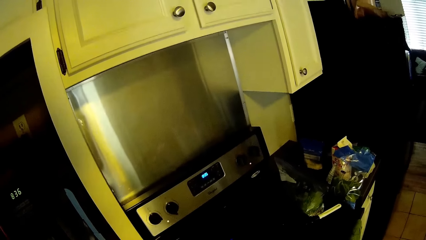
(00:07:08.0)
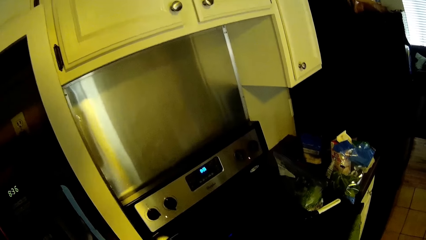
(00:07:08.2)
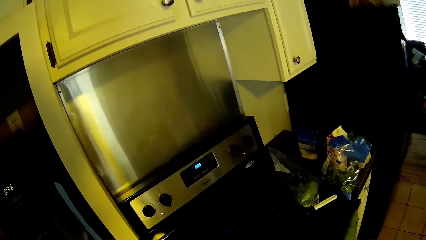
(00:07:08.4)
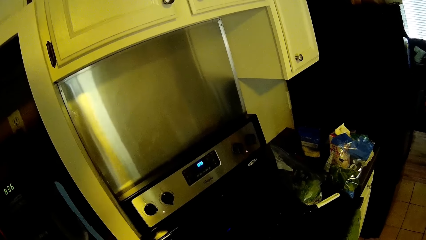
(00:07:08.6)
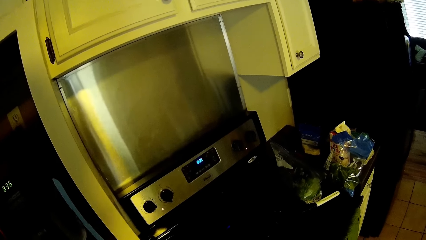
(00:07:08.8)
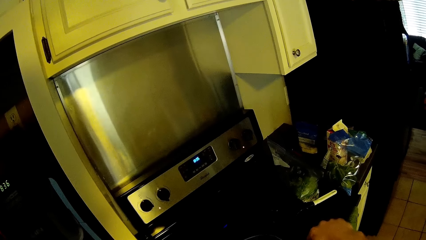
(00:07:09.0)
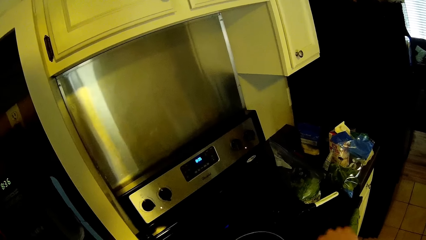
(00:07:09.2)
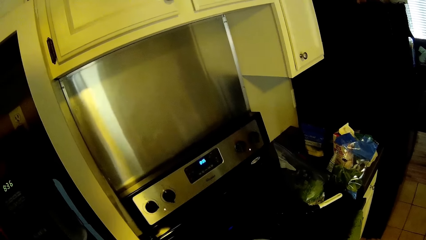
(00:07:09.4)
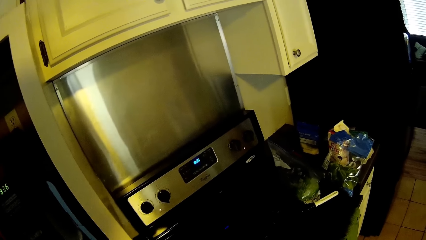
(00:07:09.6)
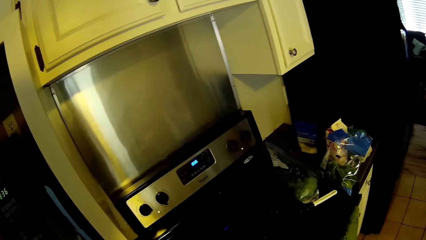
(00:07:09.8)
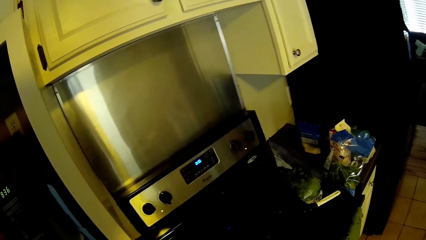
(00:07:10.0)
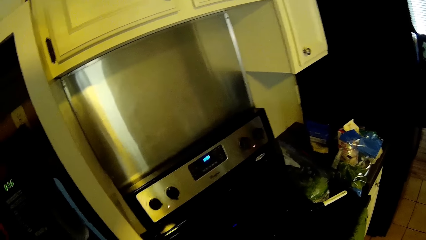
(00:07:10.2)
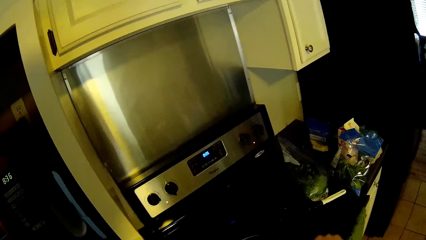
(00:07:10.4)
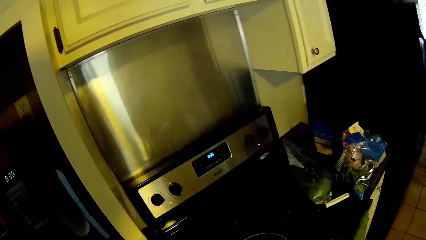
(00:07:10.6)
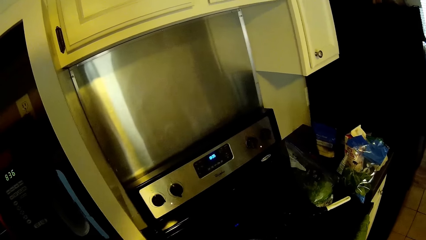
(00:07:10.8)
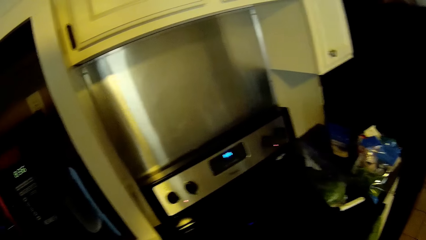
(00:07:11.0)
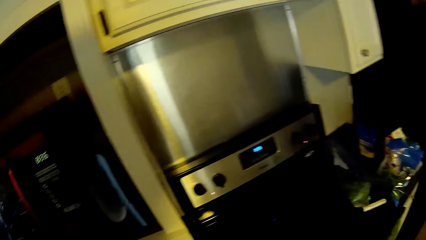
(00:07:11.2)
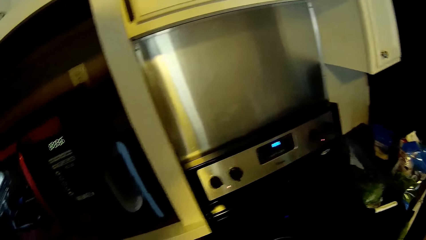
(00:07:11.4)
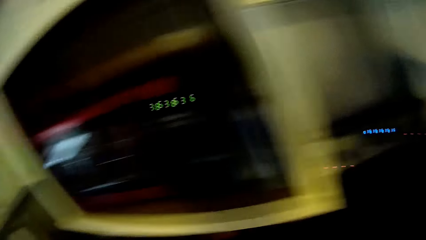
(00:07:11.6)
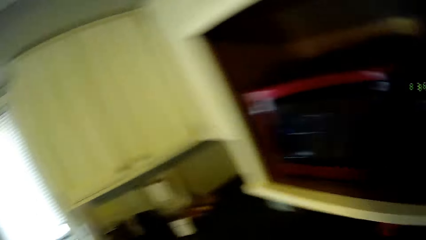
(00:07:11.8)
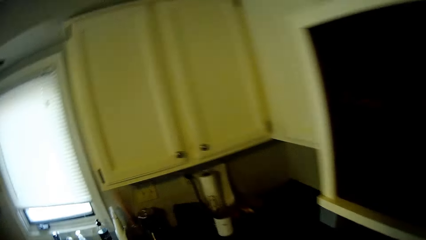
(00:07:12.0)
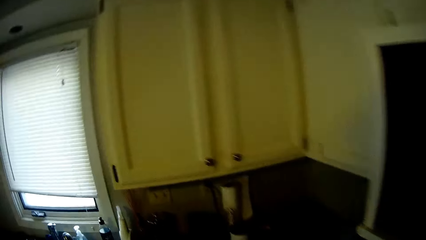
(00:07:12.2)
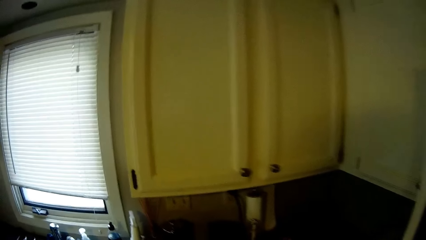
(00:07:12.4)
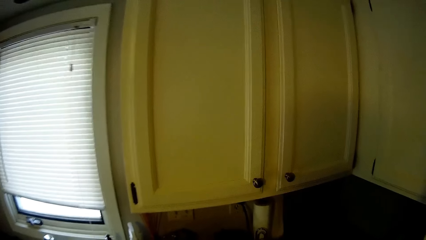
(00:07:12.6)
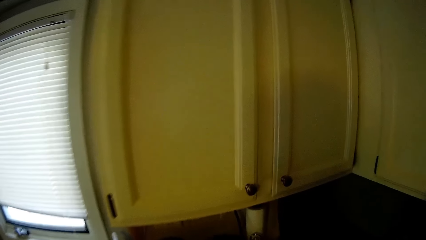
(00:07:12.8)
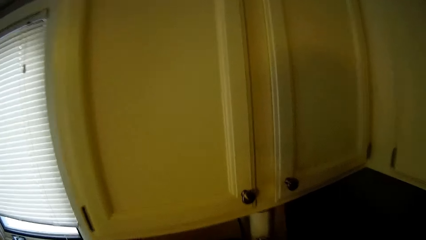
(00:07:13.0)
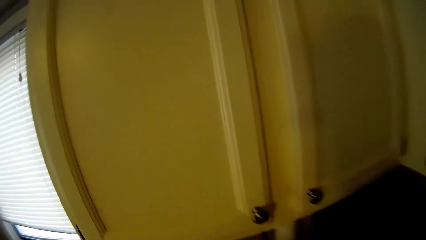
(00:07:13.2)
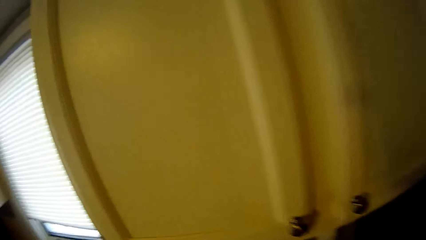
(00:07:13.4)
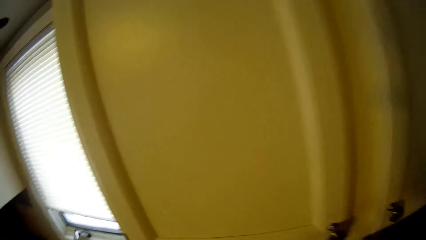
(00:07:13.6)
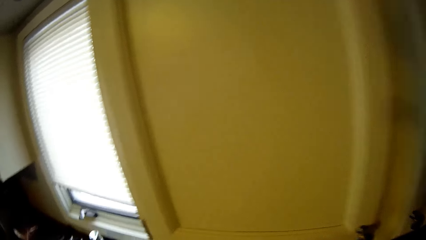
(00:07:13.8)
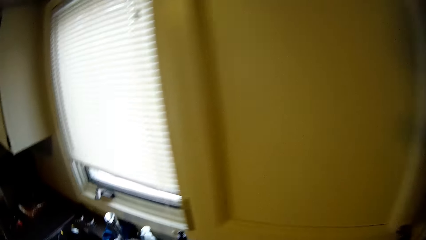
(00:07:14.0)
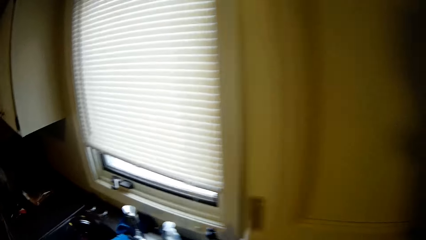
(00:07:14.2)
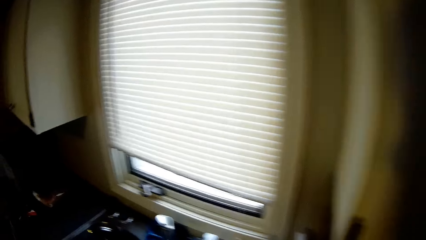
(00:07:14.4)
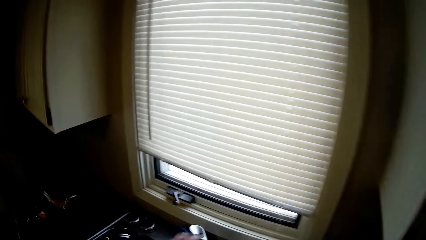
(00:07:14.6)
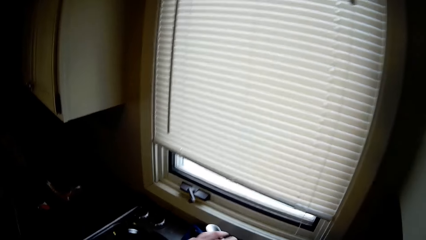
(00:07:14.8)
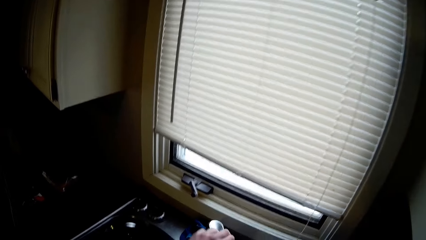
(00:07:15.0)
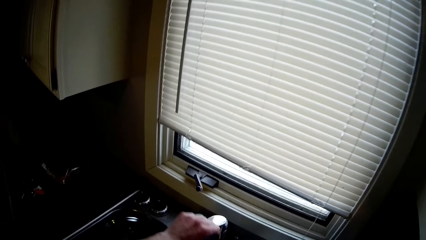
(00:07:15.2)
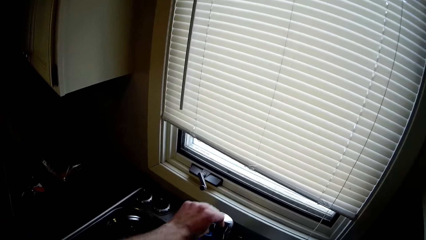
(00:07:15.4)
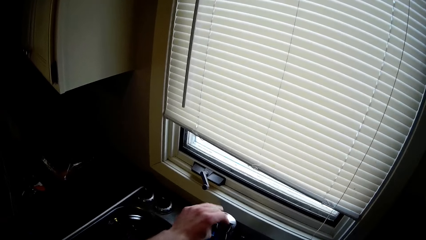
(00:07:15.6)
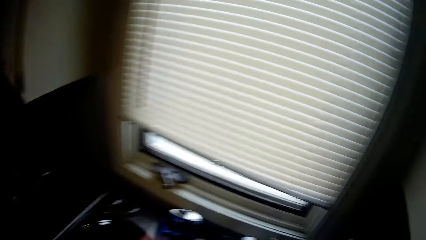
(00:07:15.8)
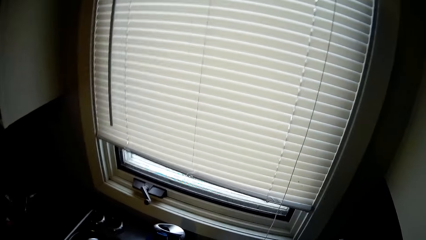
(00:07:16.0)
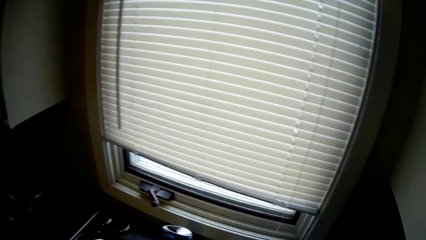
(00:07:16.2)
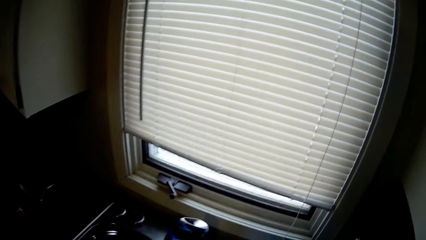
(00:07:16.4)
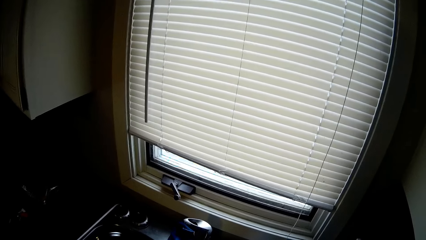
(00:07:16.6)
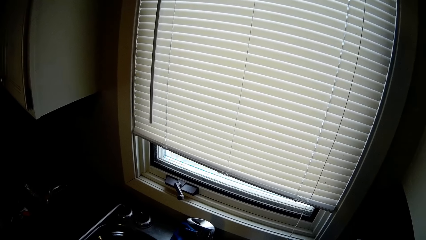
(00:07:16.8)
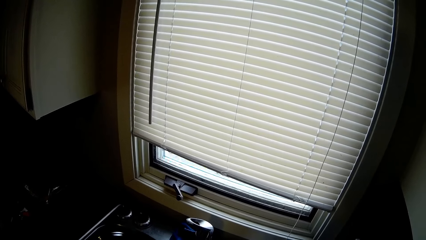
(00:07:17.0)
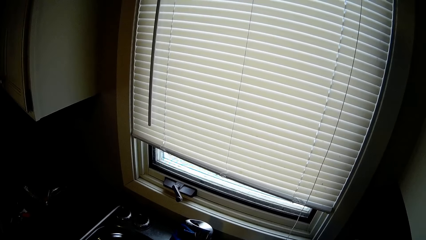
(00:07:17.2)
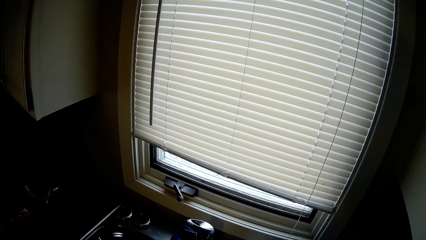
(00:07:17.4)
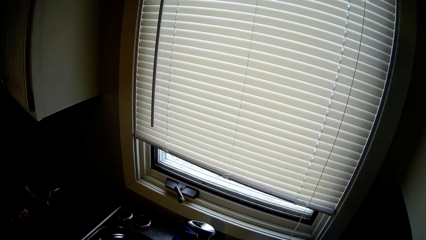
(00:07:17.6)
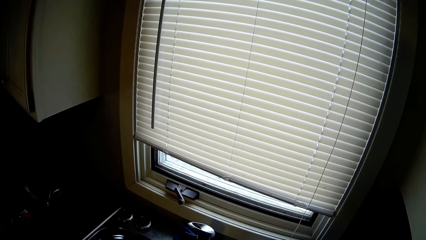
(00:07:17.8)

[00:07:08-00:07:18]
The camera wearer stands in front of the cooker. He walks along the countertop to the sink. He turns on the sink faucet knob with his right hand. He washes something in the sink.

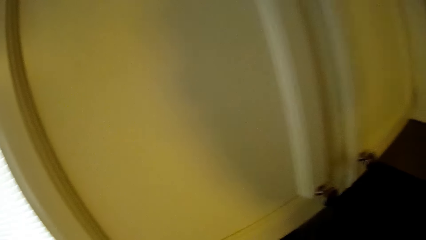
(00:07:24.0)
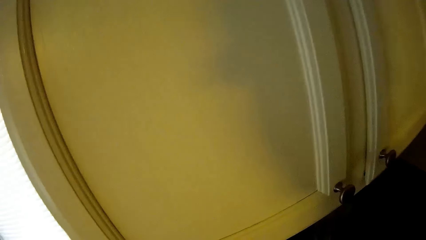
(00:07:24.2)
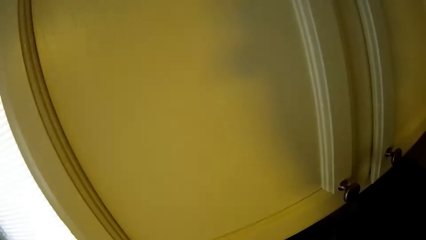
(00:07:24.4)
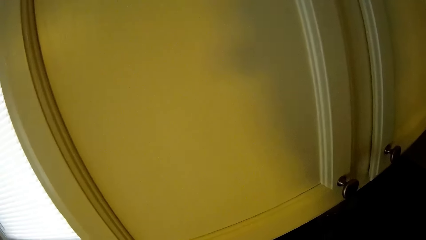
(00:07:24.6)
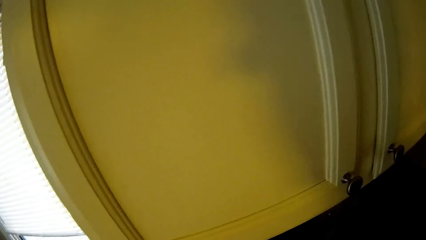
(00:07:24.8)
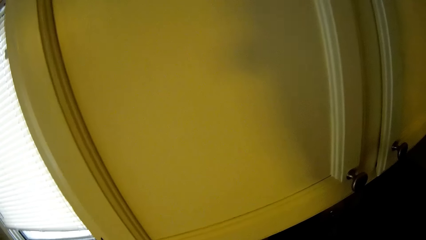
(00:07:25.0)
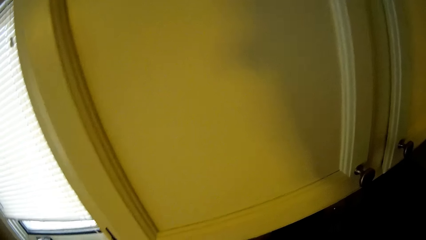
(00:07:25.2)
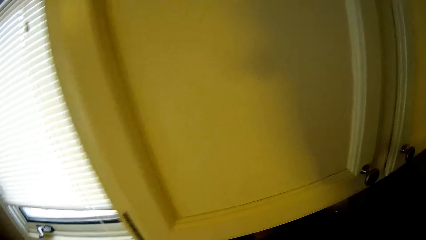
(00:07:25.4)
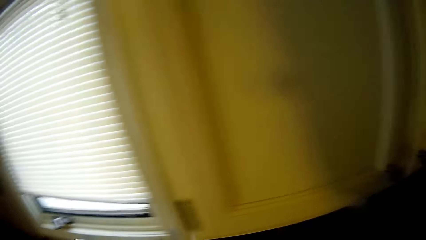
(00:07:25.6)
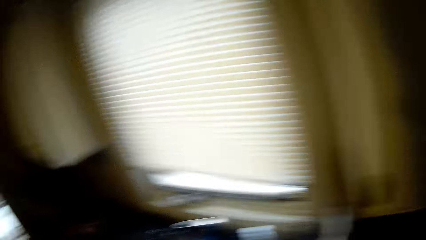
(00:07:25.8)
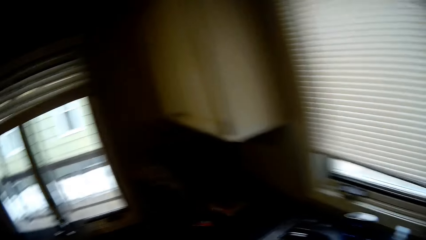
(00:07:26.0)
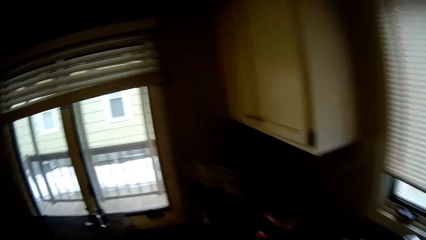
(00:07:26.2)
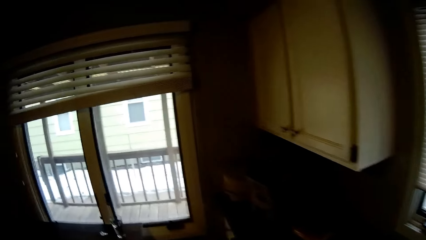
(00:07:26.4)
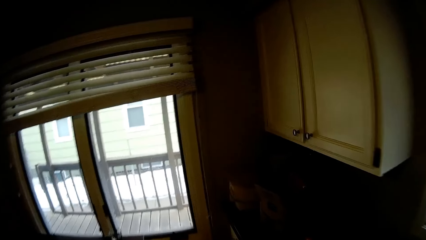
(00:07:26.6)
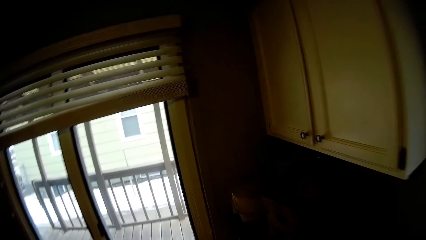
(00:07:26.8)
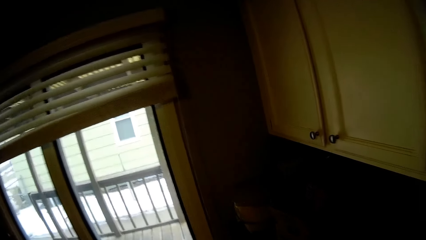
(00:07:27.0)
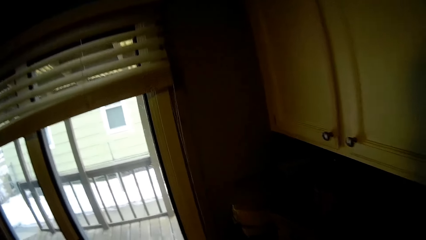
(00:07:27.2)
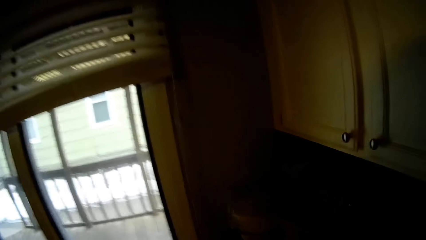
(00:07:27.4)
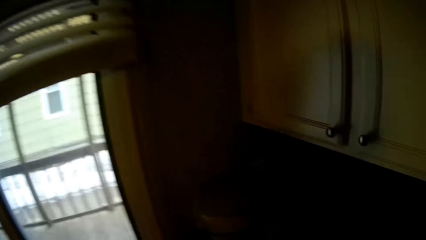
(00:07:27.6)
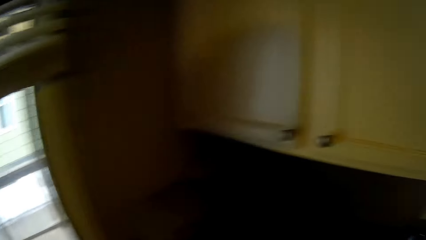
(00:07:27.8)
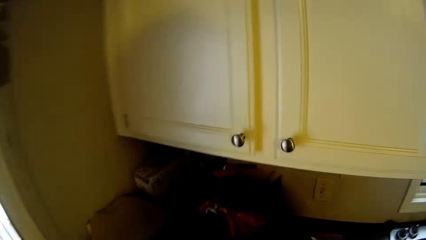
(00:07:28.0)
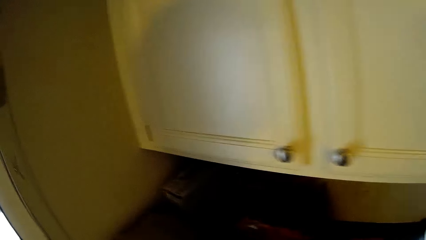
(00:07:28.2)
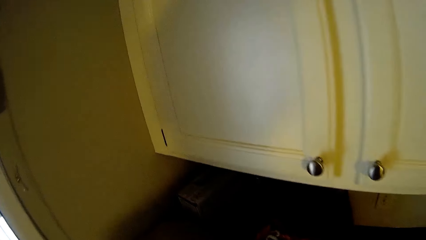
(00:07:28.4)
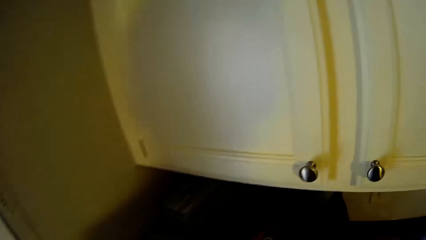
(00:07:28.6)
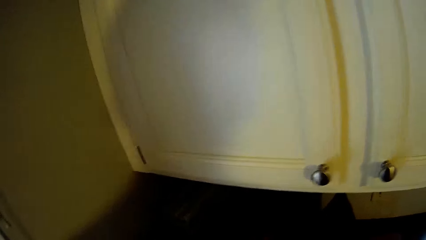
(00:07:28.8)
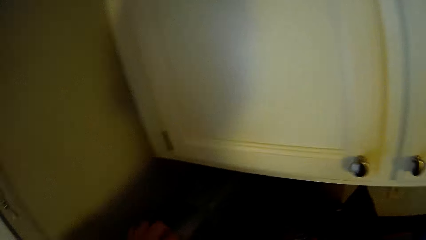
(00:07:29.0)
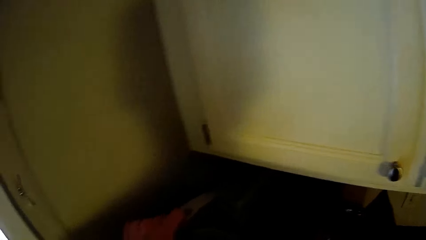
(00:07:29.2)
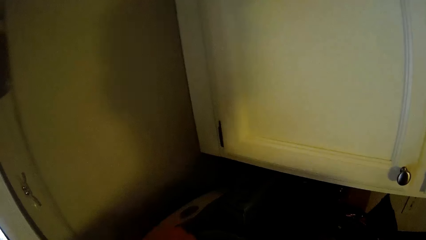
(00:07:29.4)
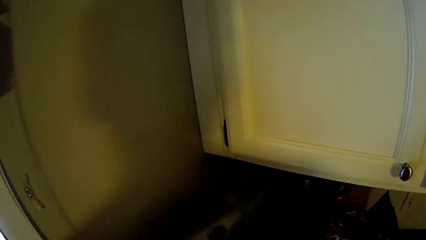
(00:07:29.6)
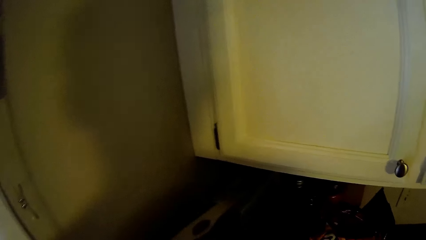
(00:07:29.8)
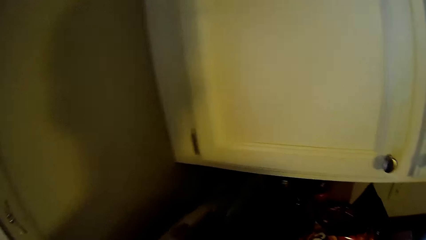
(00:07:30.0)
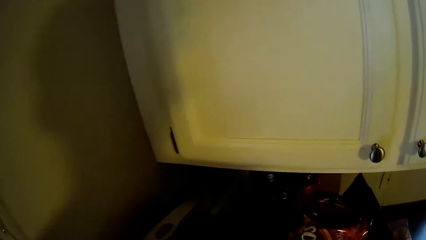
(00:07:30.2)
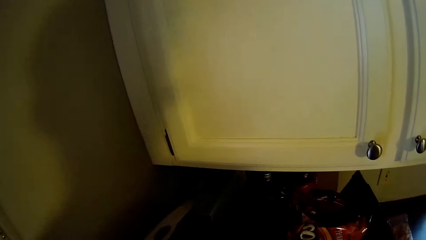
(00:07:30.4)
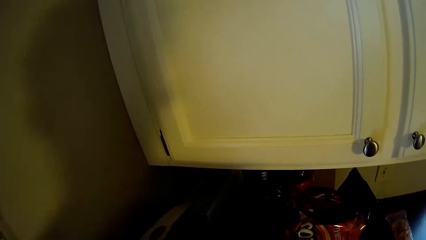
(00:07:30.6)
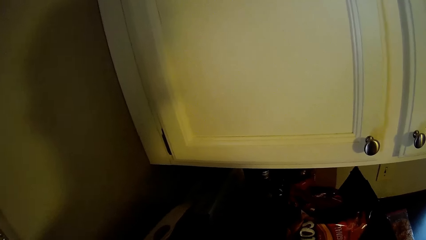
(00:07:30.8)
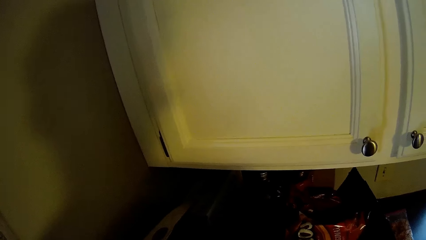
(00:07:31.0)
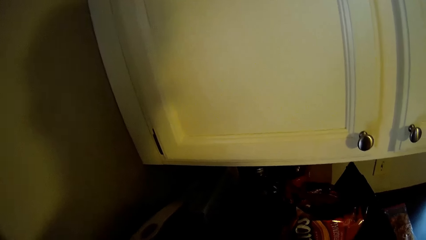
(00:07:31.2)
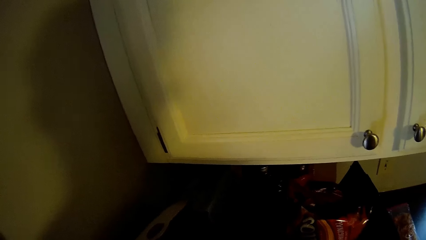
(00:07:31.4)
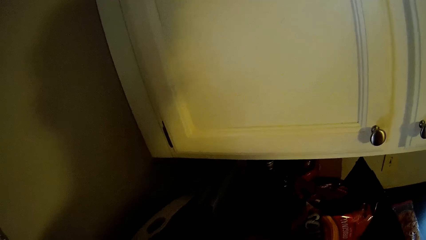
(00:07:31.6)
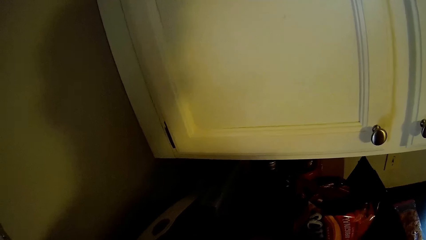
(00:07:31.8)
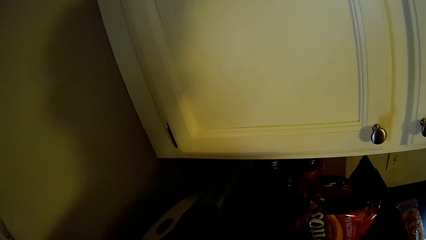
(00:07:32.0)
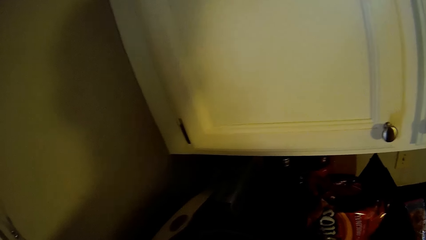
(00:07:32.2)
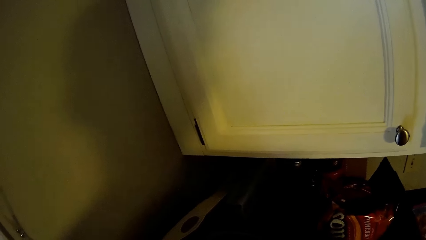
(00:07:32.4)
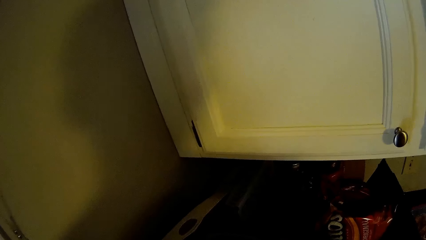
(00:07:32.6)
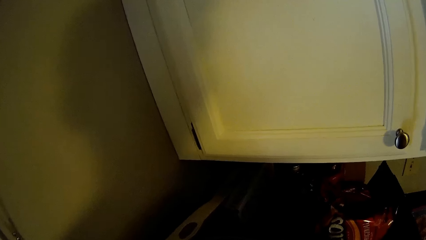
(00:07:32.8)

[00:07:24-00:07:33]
The camera wearer stands. He walks back to the countertop edge. He adjusts the lid of a bucket with his left hand. He opens a bin at the edge of the countertop. He stands in front of the bin.
